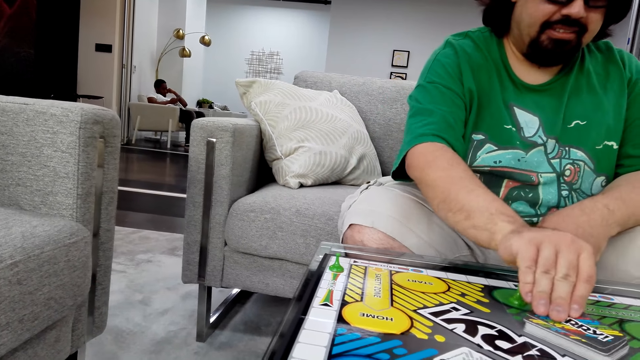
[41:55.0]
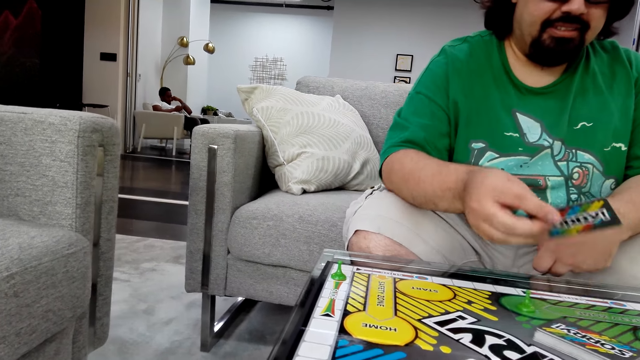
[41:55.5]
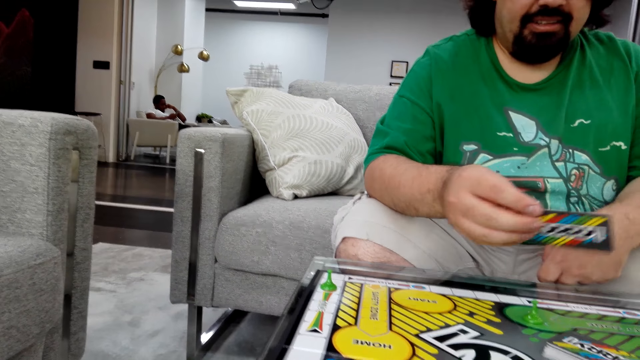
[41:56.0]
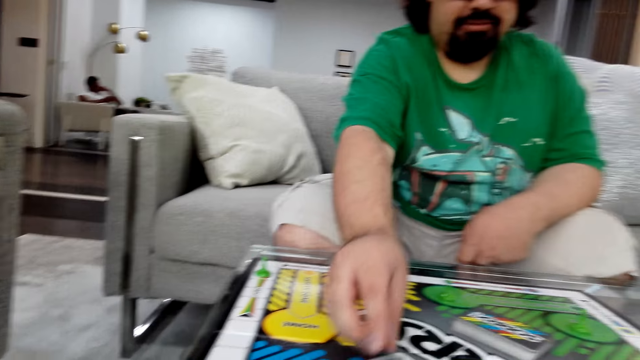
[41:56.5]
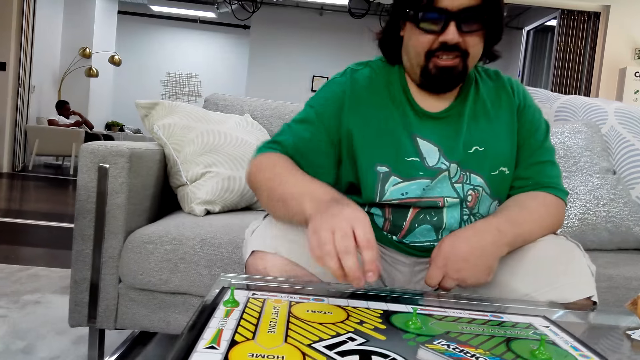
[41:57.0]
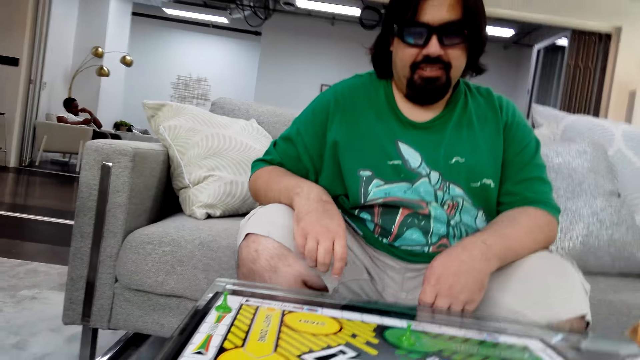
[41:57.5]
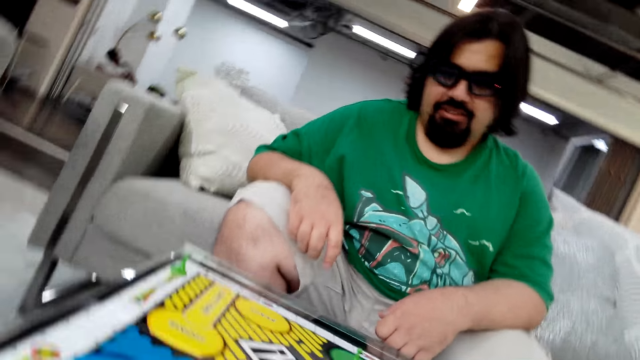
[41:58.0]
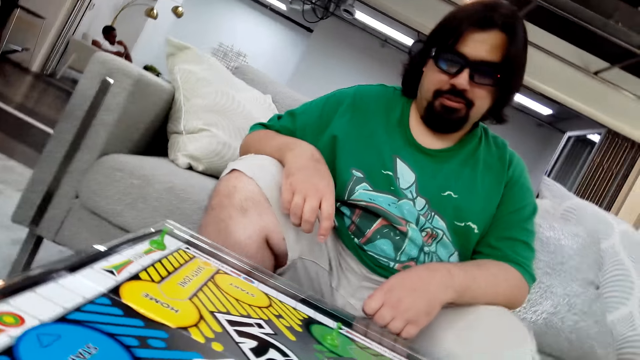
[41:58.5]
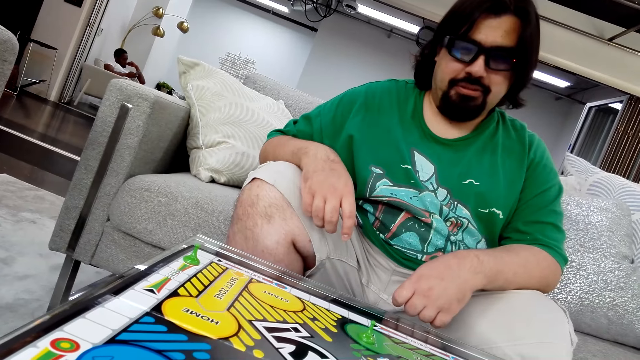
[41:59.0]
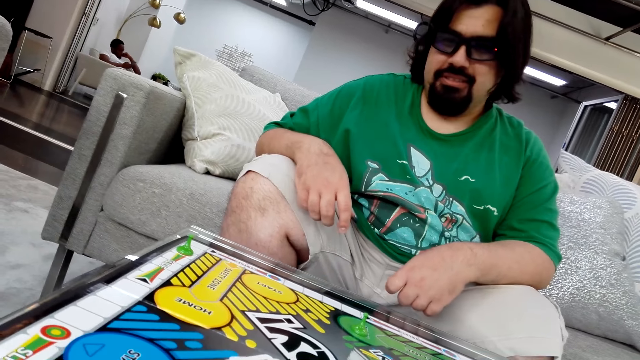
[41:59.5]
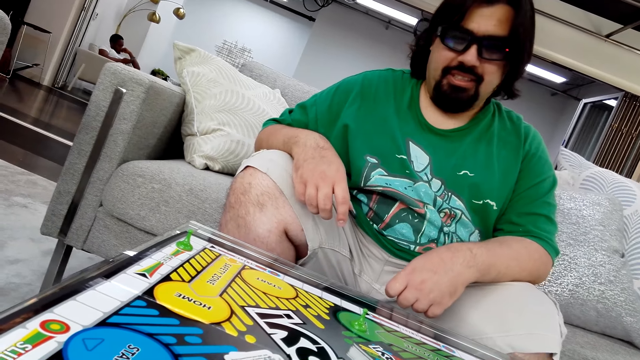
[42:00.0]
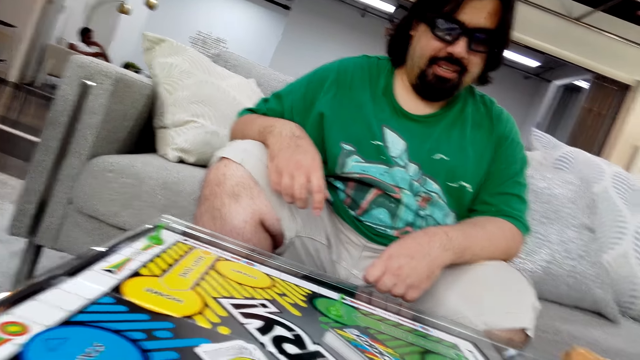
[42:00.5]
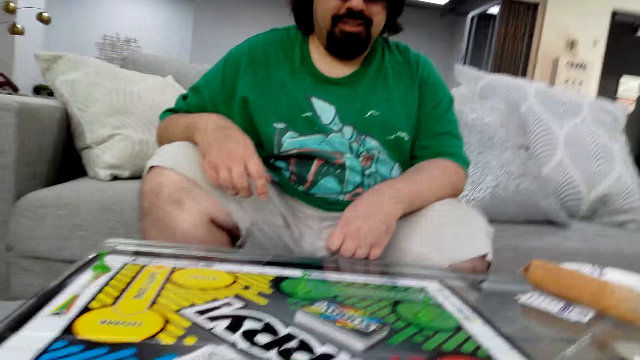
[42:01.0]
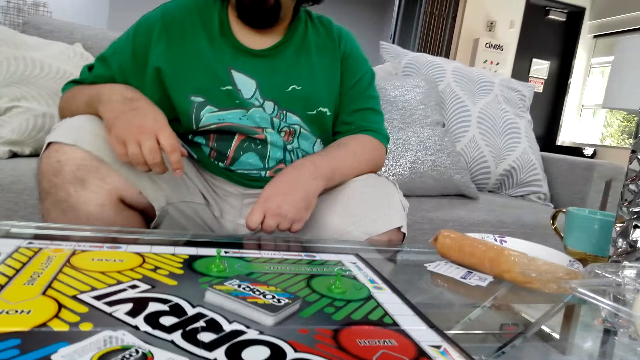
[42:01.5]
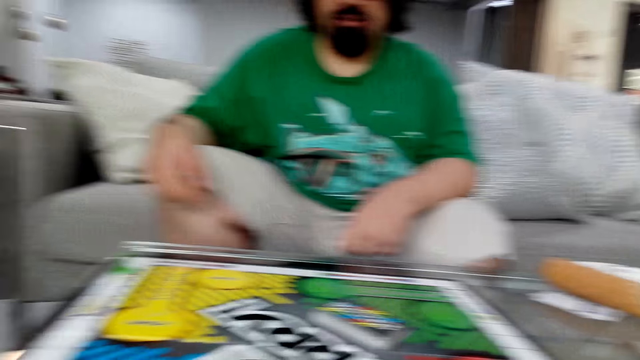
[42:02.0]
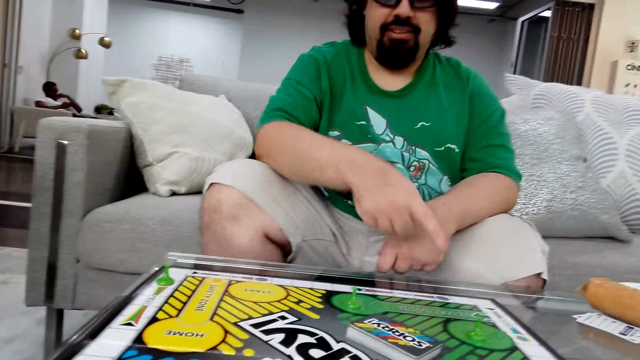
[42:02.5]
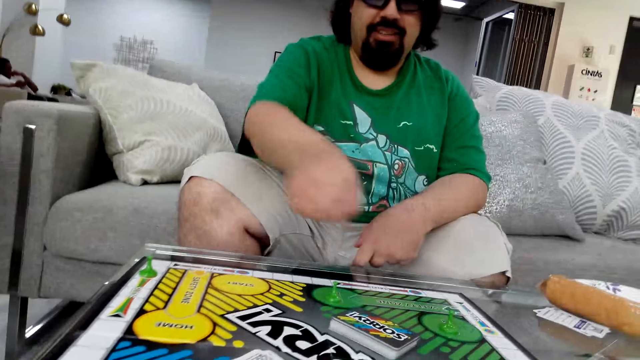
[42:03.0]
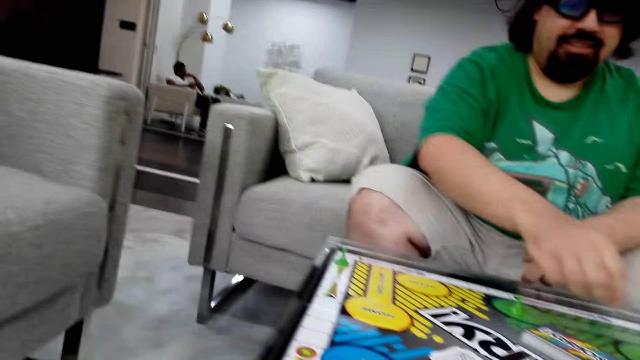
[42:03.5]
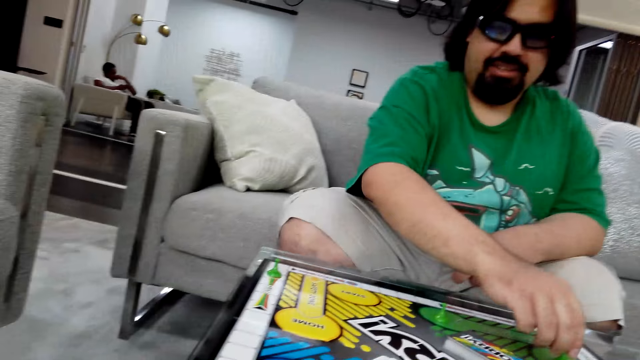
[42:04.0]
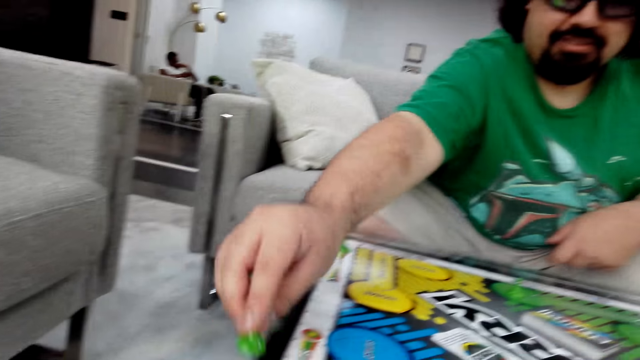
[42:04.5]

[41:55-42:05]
A man plays the Sorry game. He holds a poker card with his right hand.

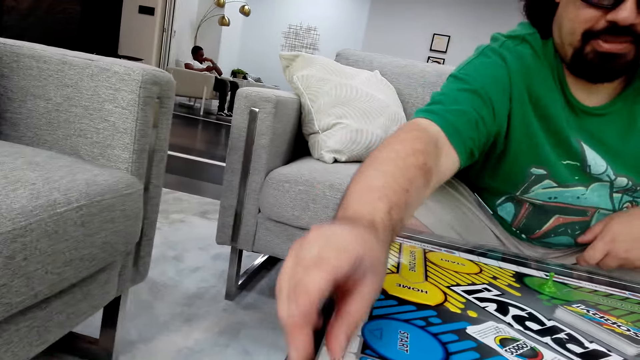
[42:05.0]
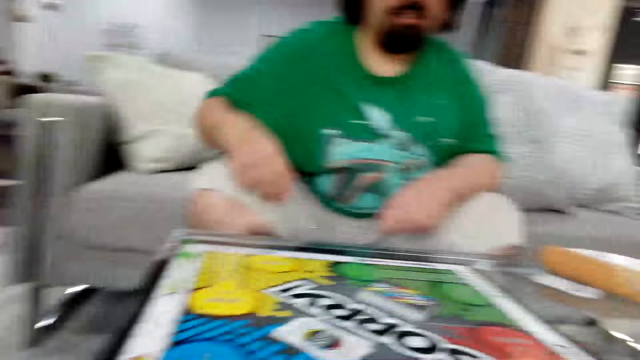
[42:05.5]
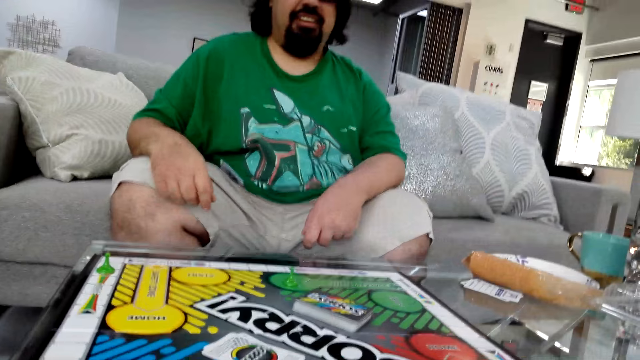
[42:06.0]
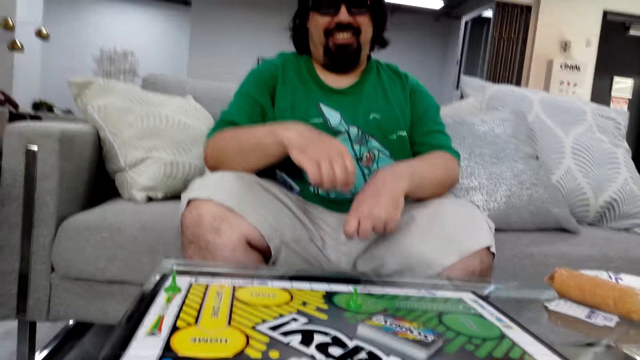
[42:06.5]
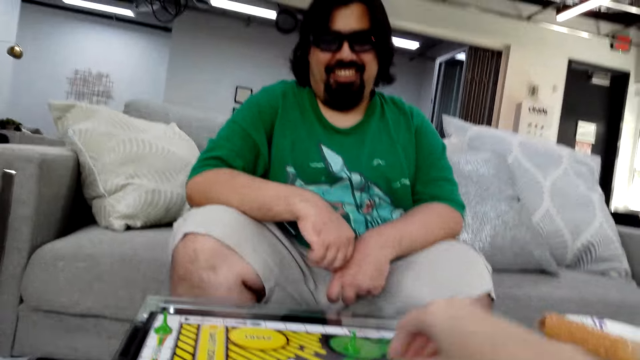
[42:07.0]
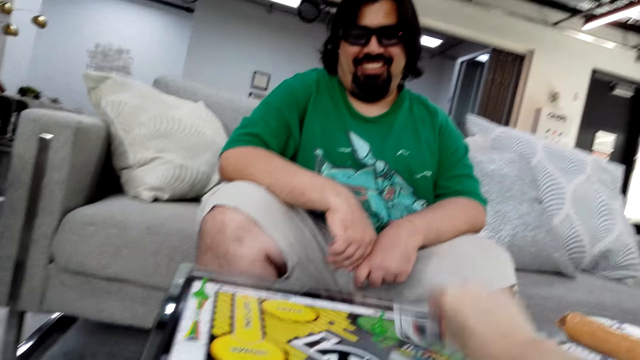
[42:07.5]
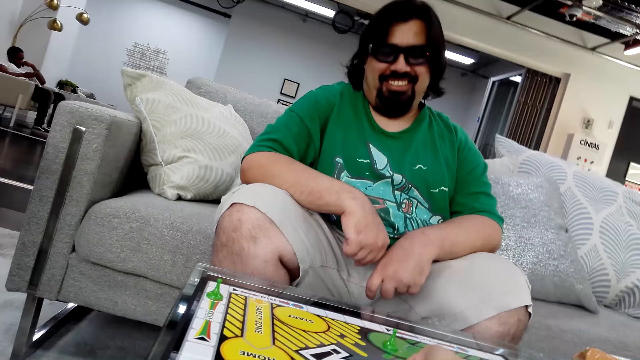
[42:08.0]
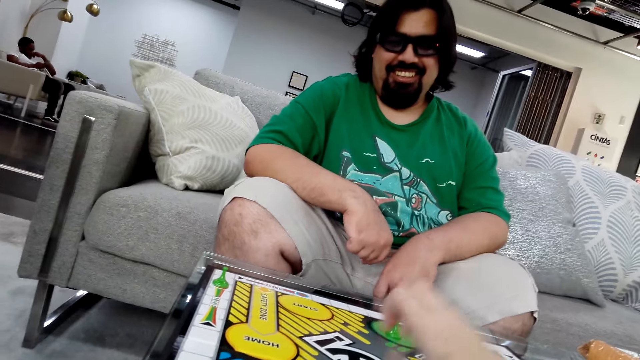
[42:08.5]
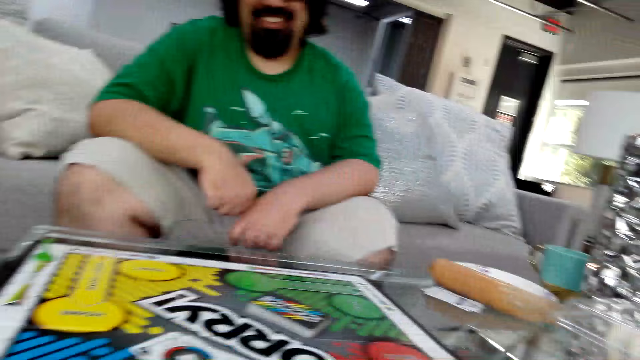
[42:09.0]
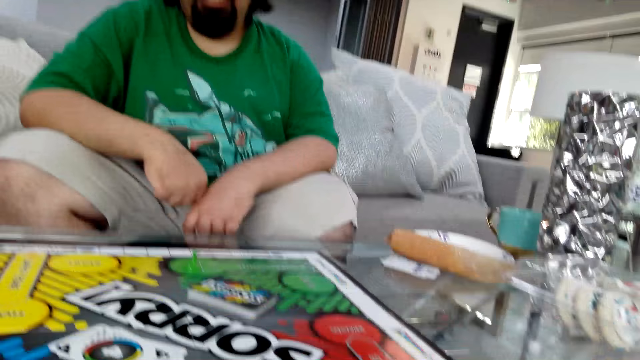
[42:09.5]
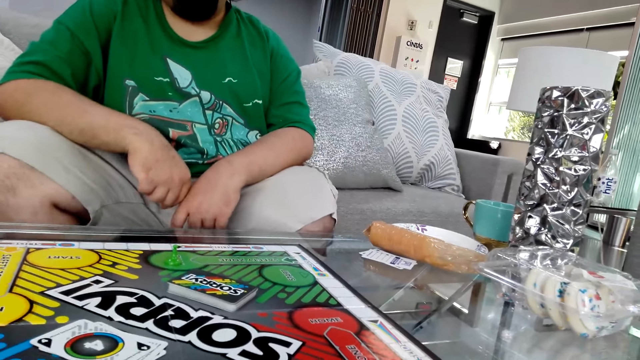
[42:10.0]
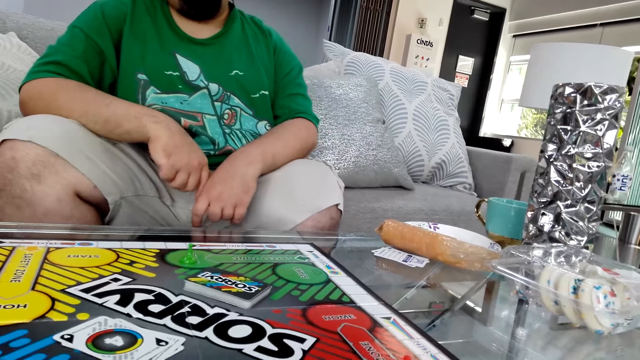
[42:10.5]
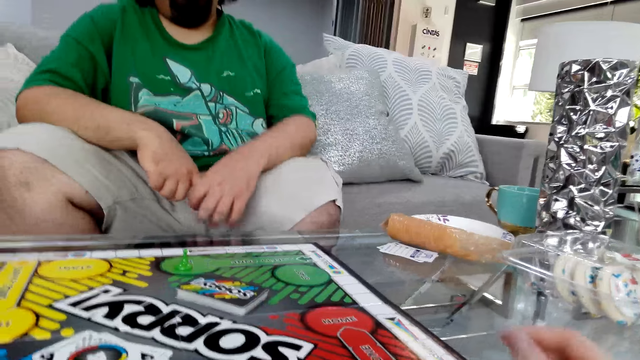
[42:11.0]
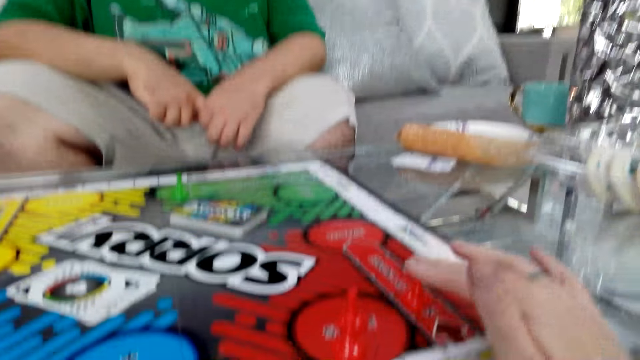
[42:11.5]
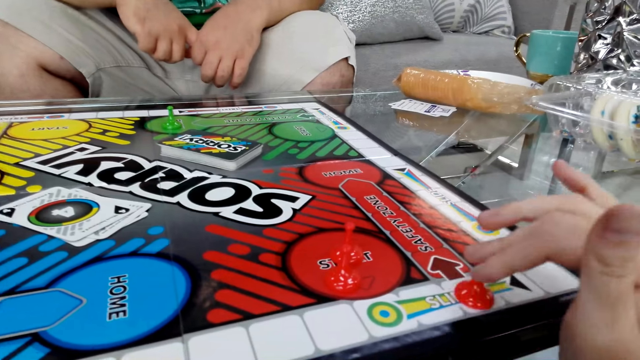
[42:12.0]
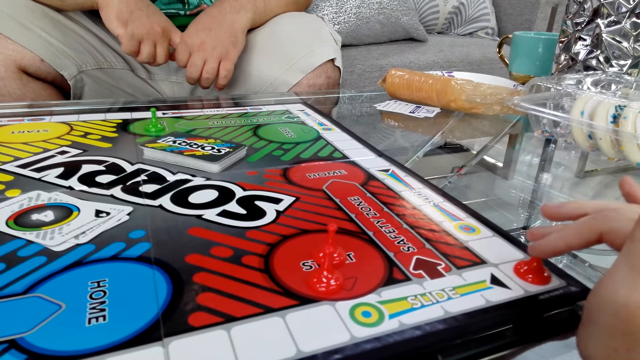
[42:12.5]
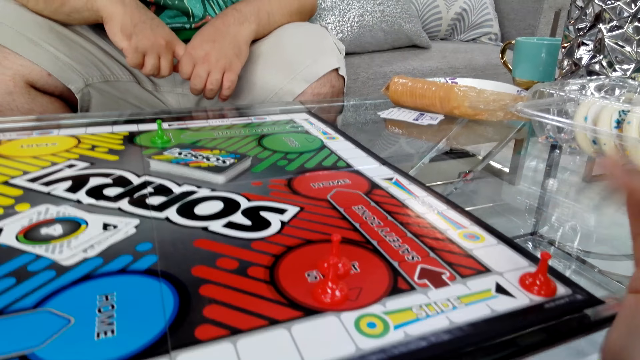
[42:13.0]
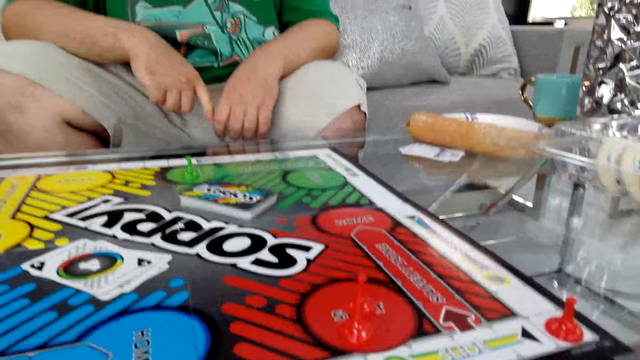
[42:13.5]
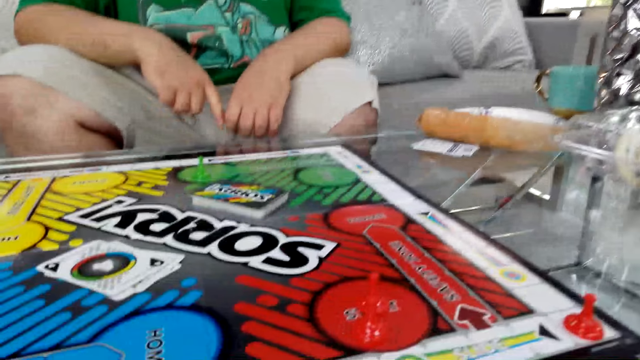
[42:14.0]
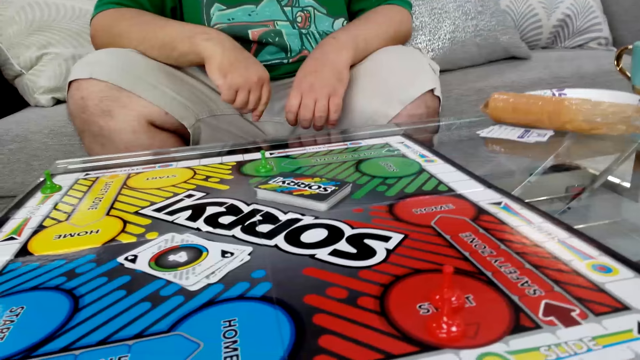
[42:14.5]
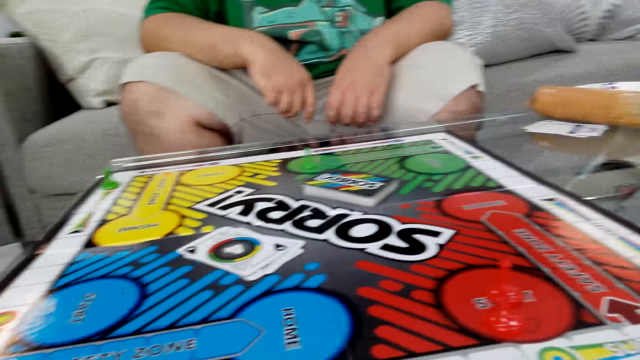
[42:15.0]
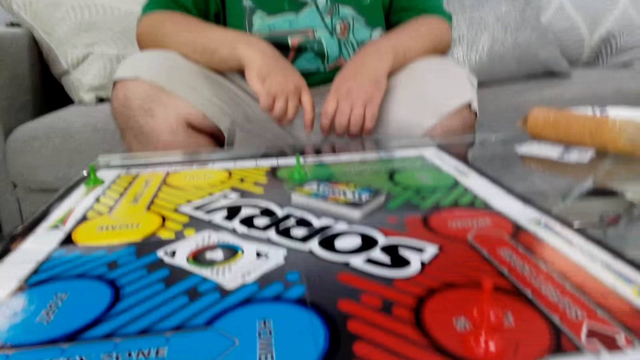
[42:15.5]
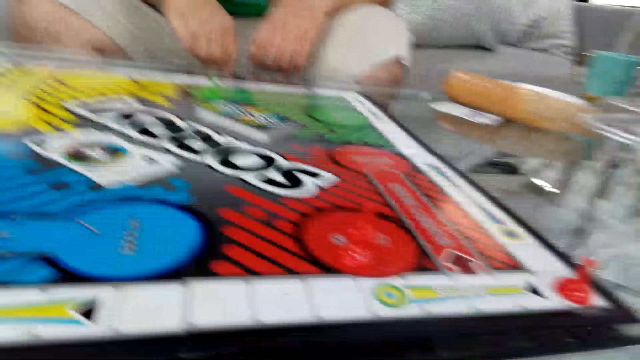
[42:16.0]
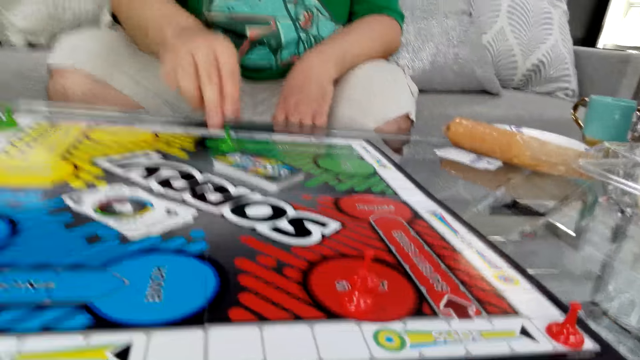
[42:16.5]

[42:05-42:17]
The camera wearer plays the Sorry game. She moves the poker card with her right hand. She moves the board game piece on the table.
